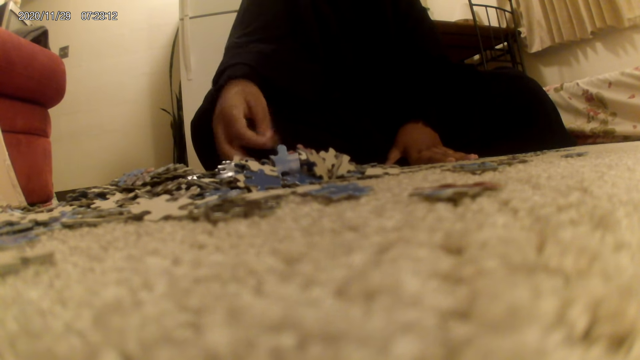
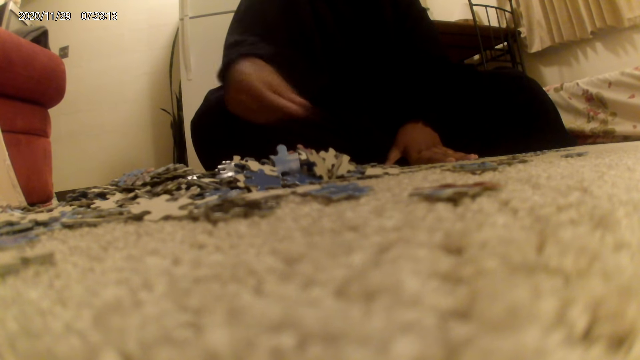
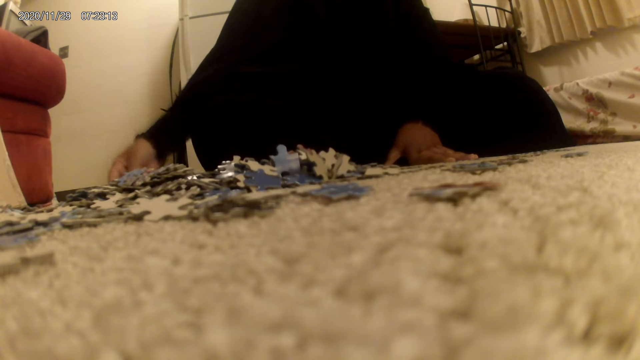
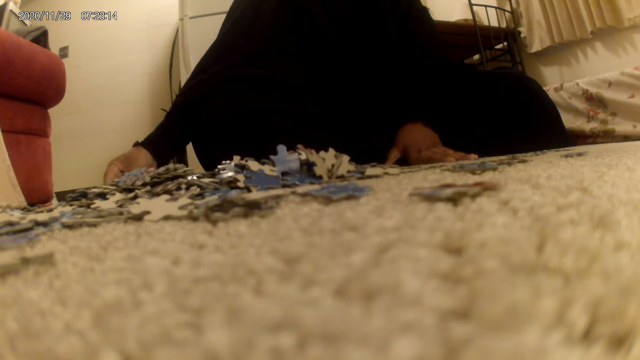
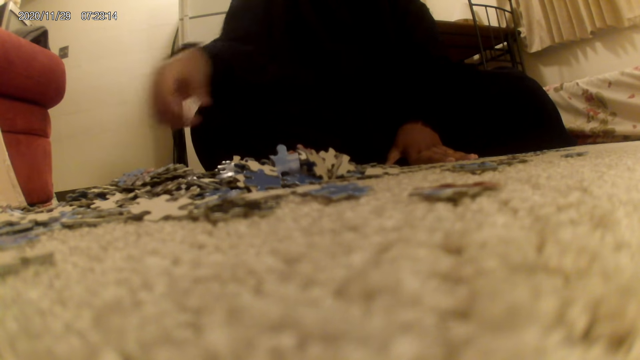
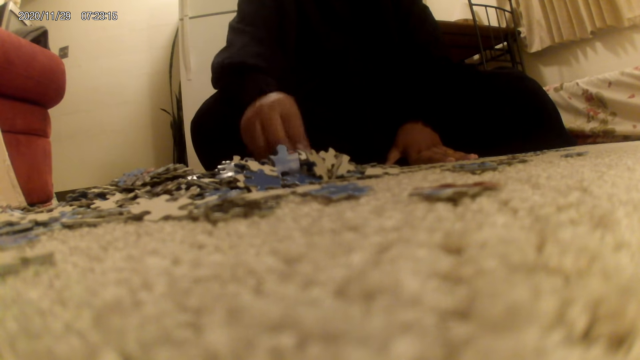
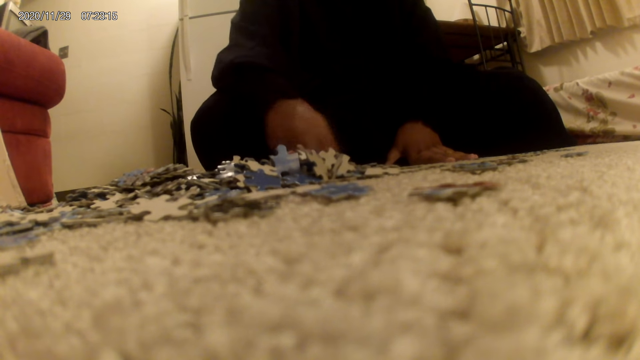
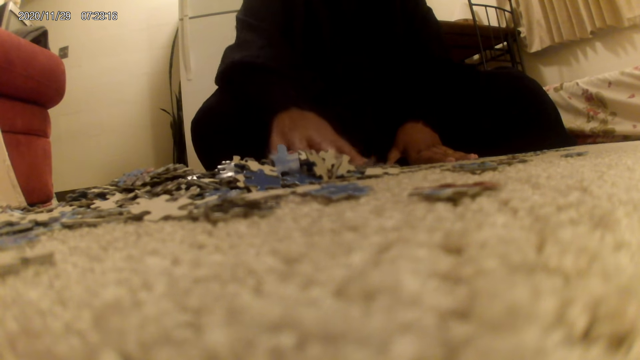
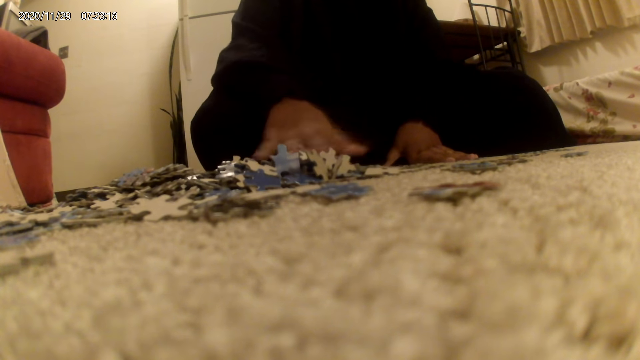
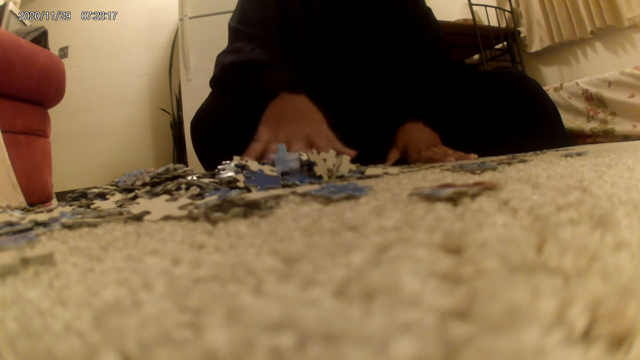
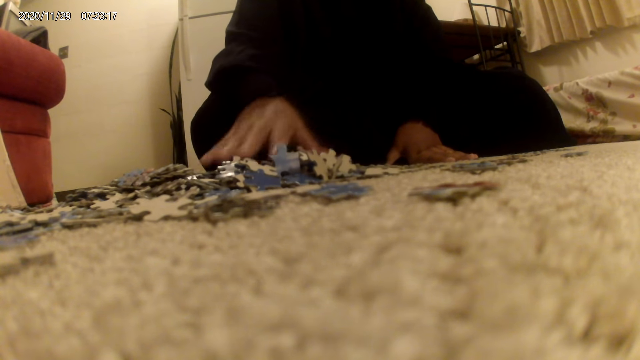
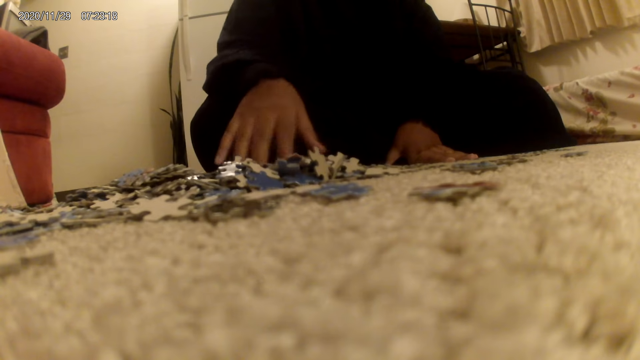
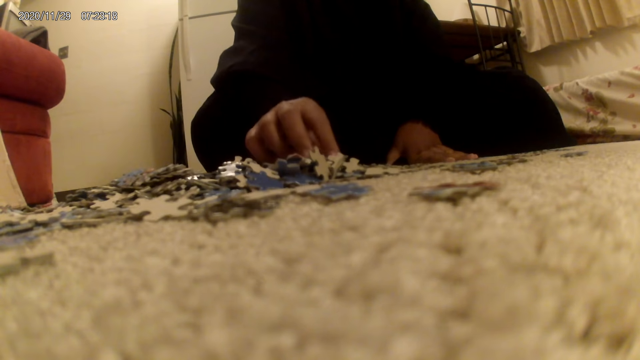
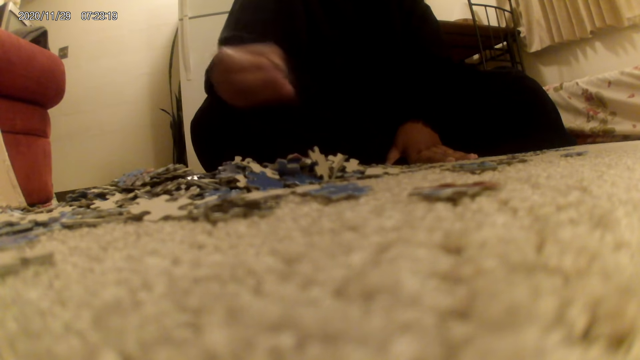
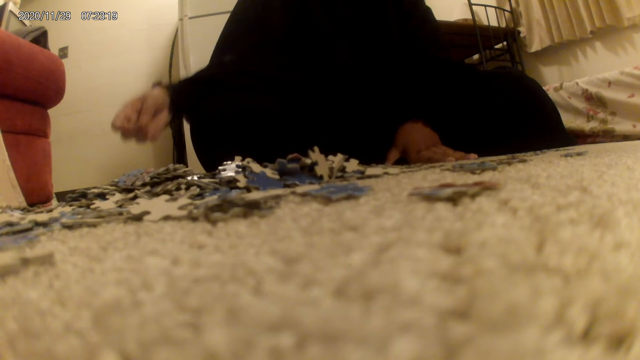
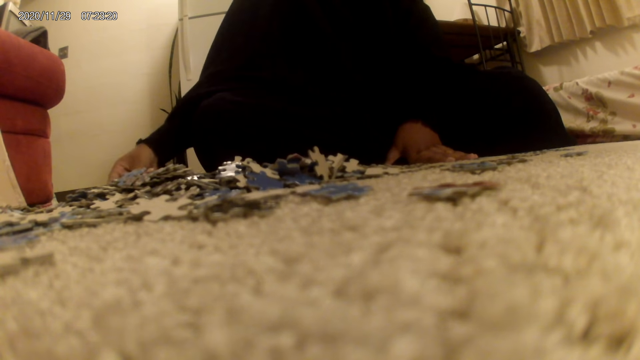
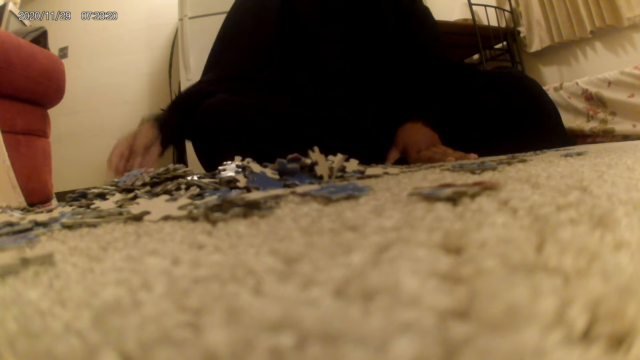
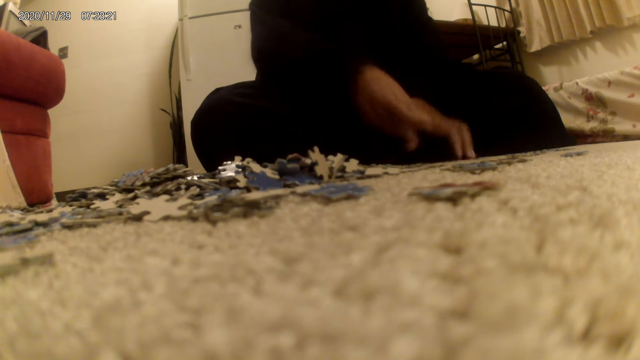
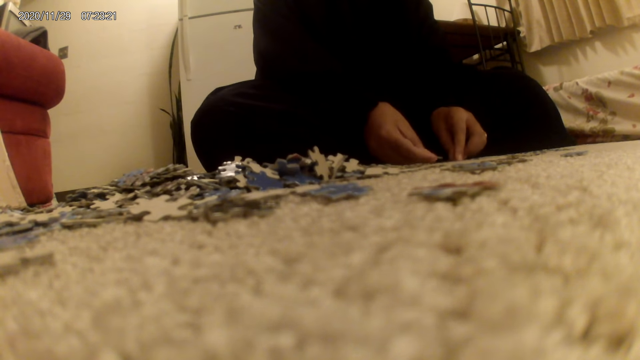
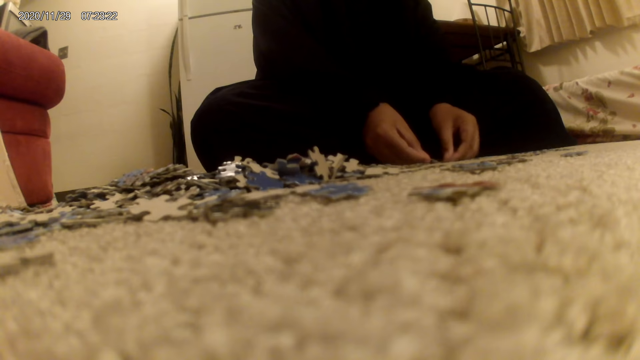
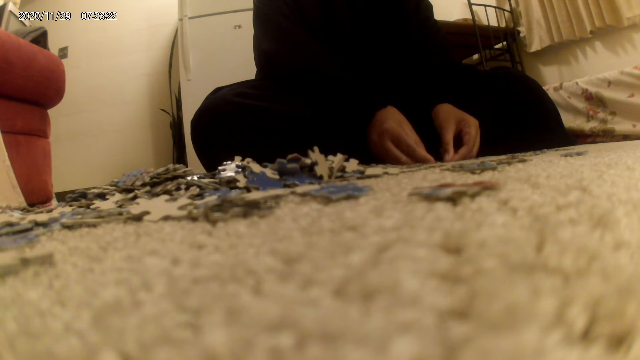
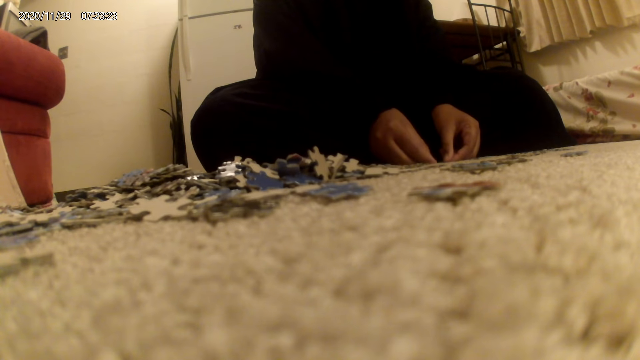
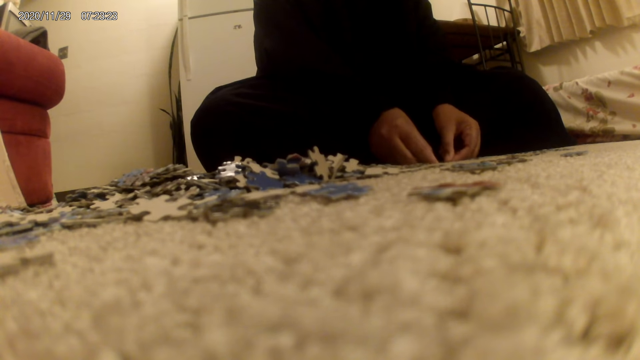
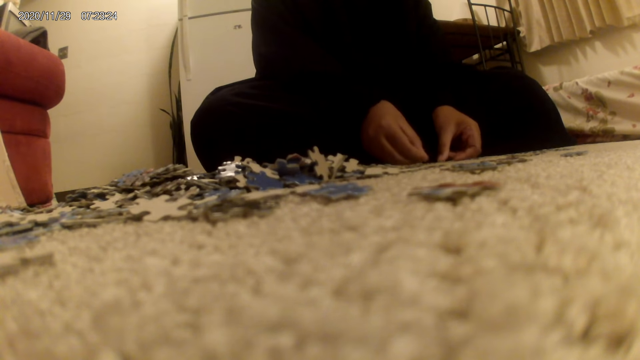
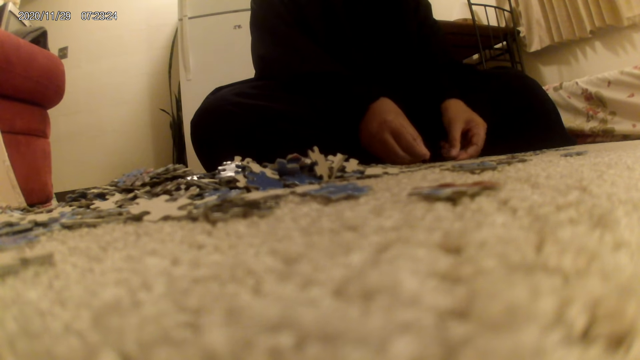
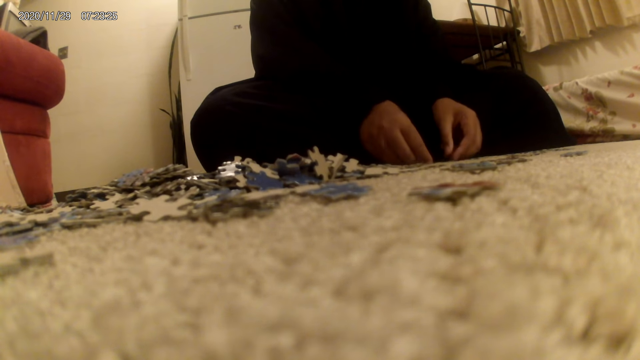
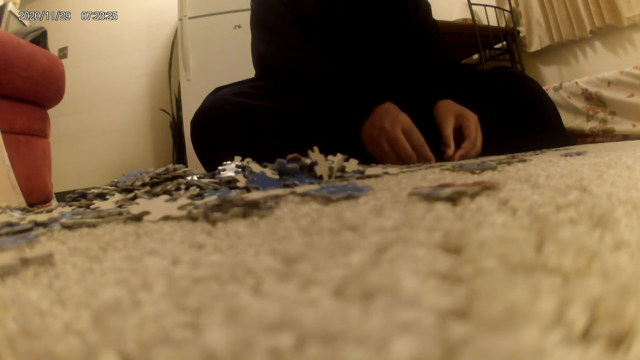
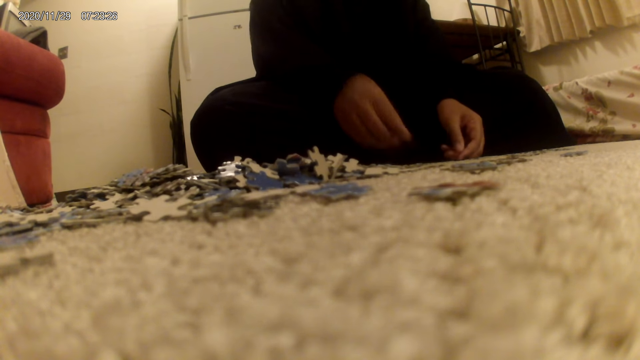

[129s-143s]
The woman sorts a card on the floor. The camera wearer picks up the jigsaw puzzle pieces. The woman puts down the jigsaw puzzle pieces. The woman does something.

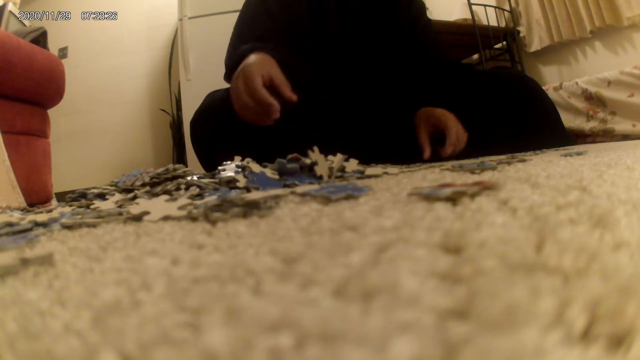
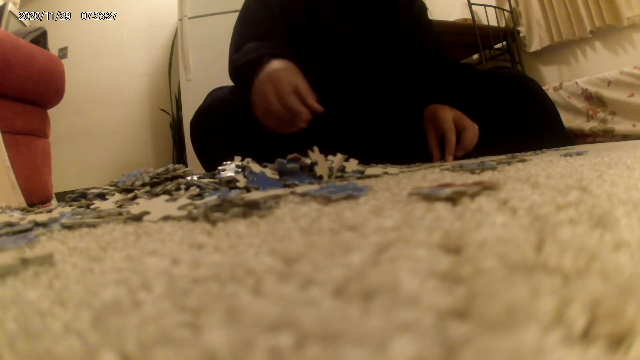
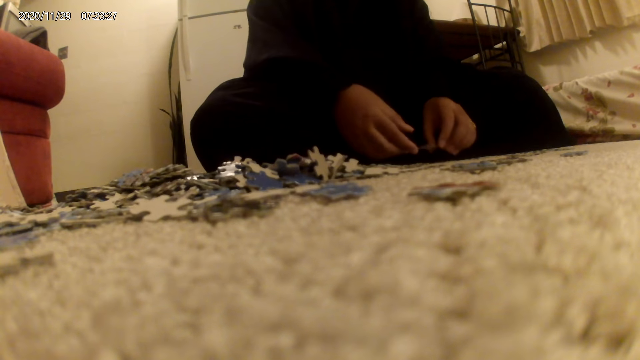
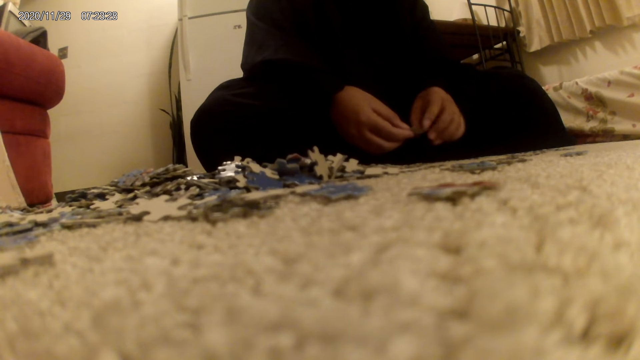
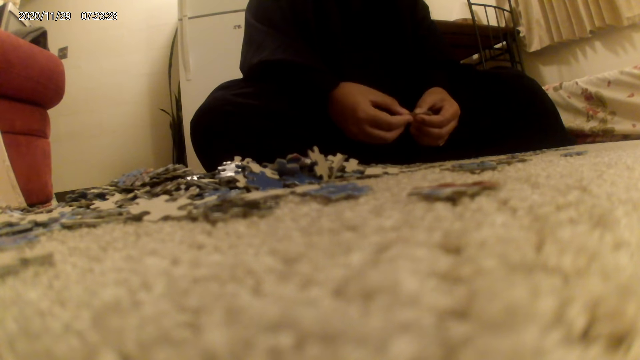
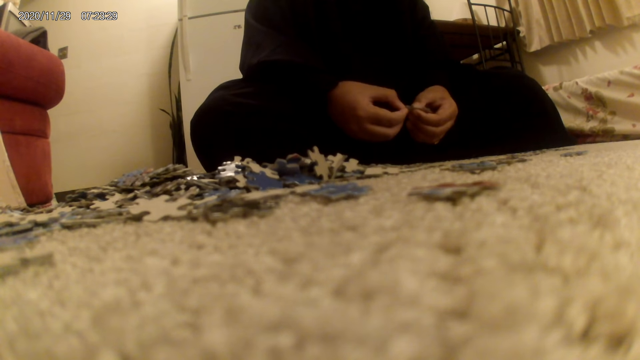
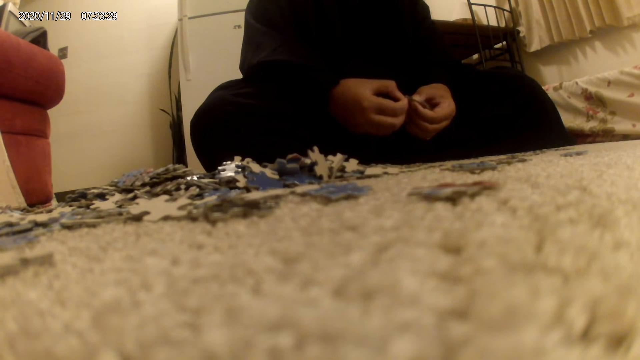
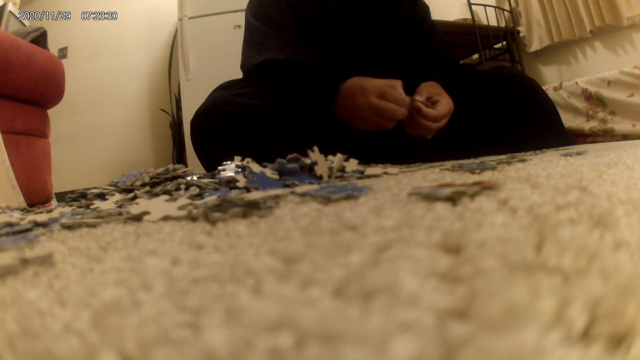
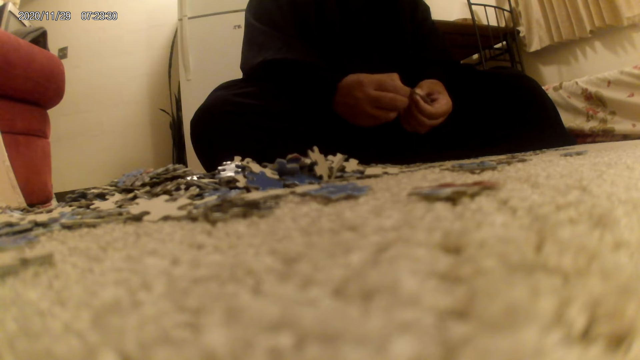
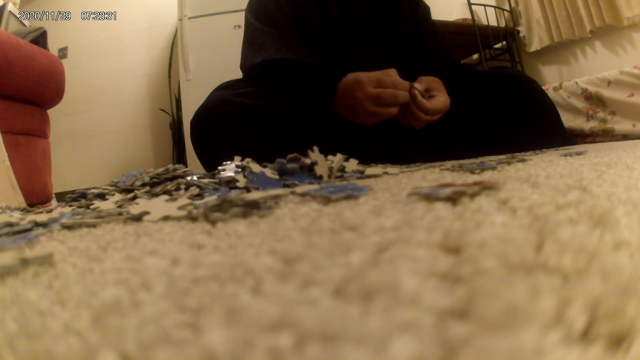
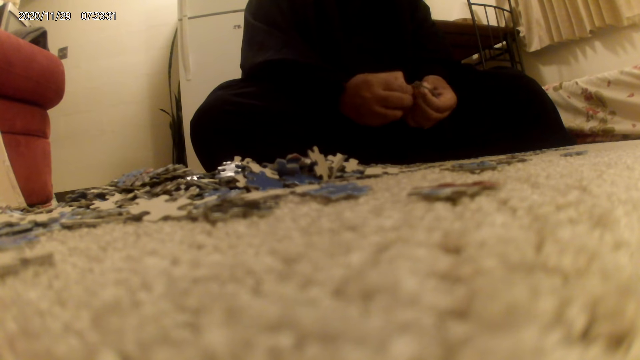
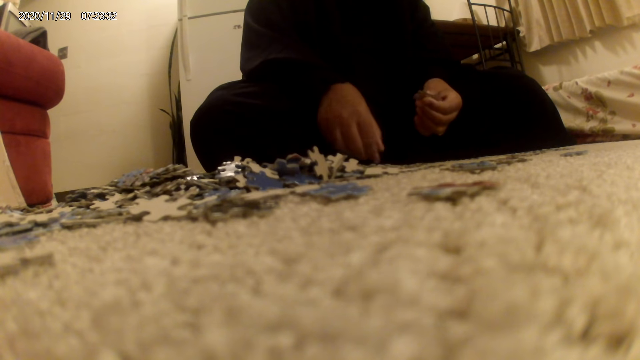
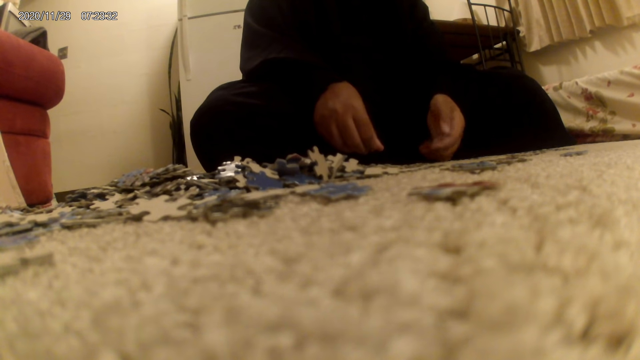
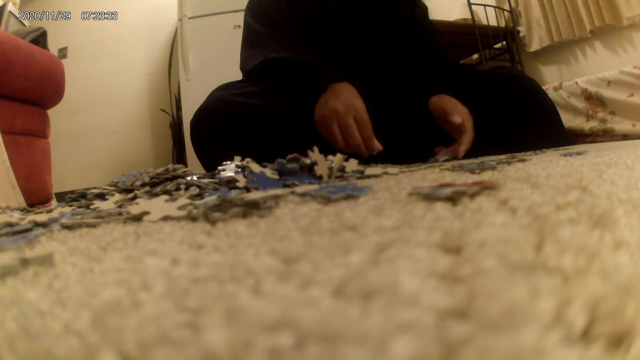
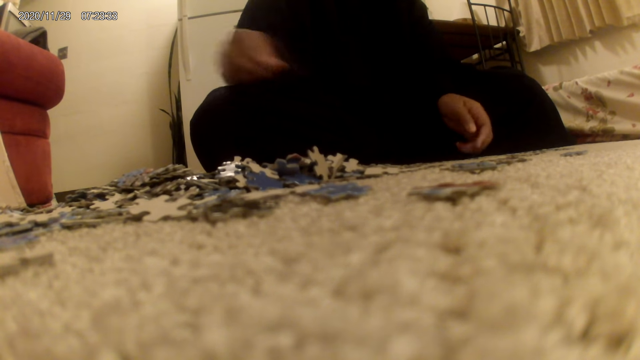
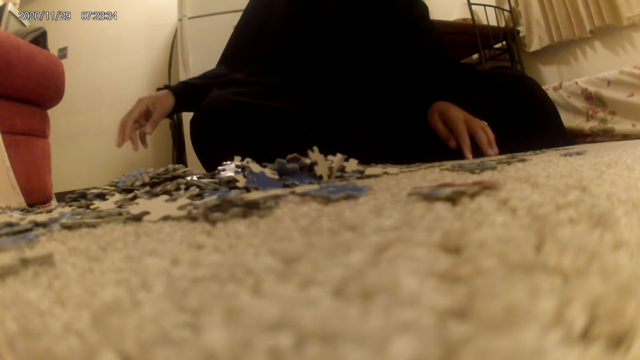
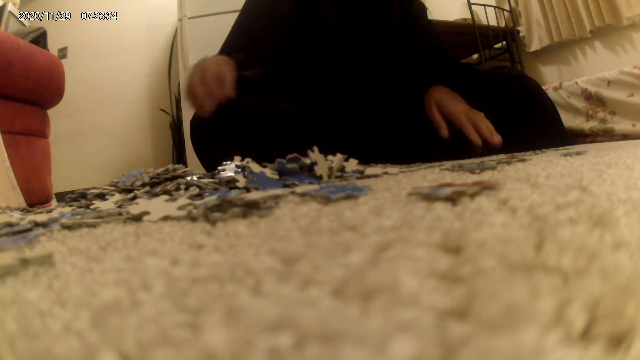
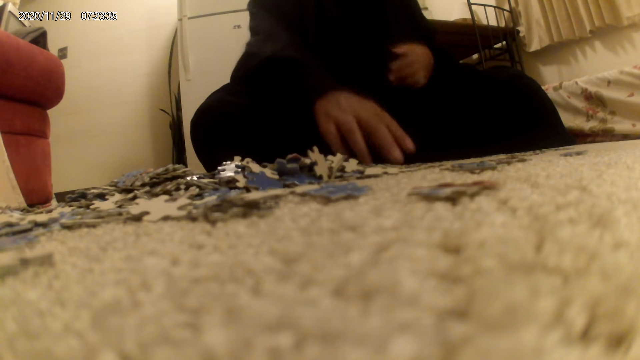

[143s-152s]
The woman holds a card on the hand. The woman drops the card on the floor and moves her hand.
